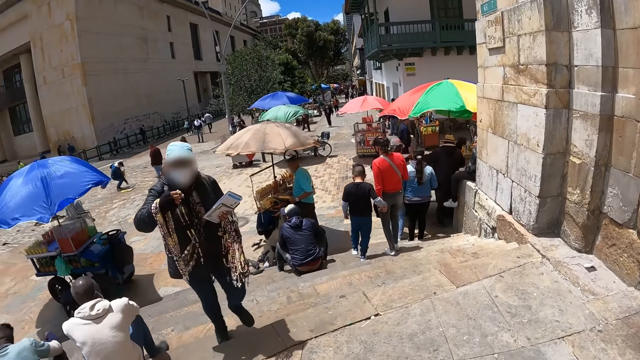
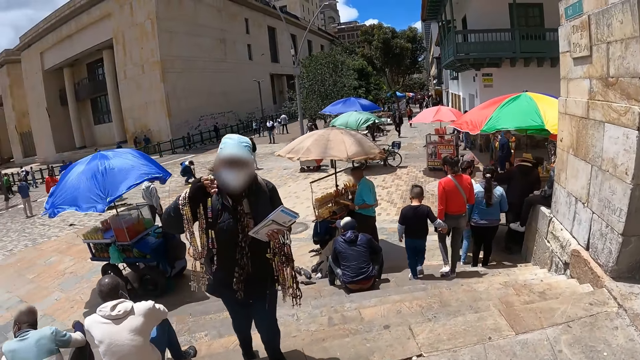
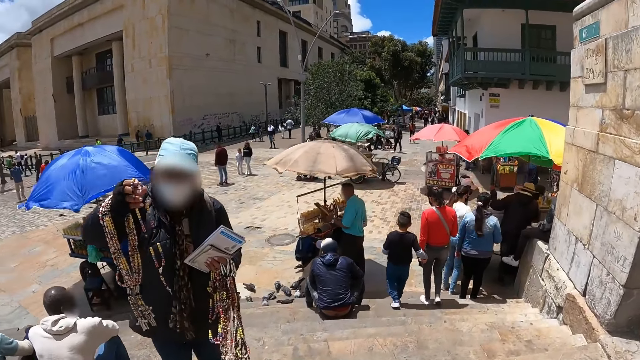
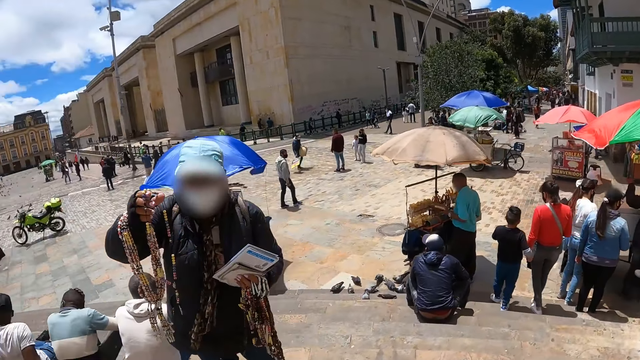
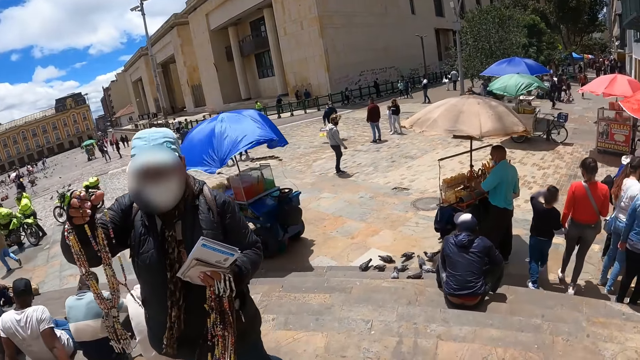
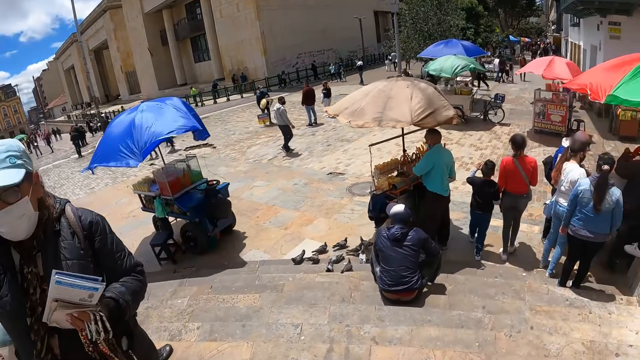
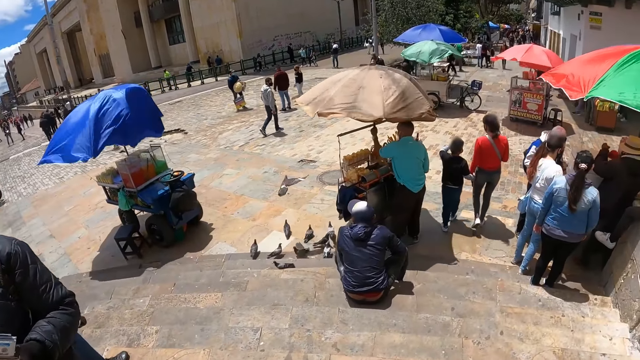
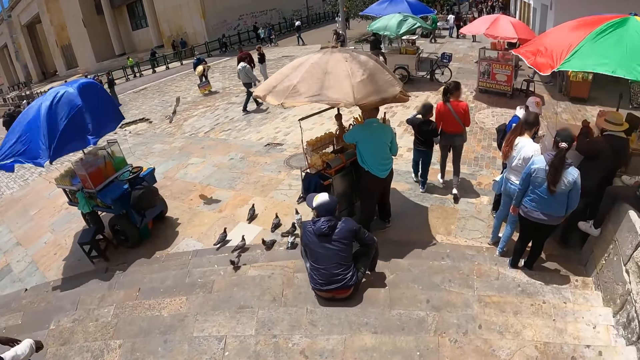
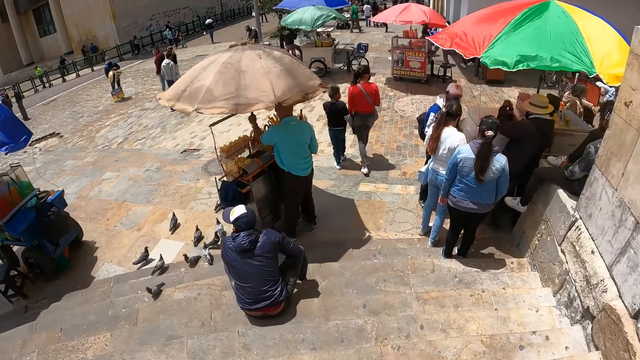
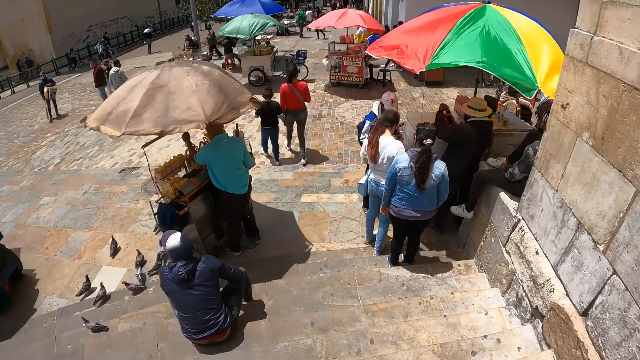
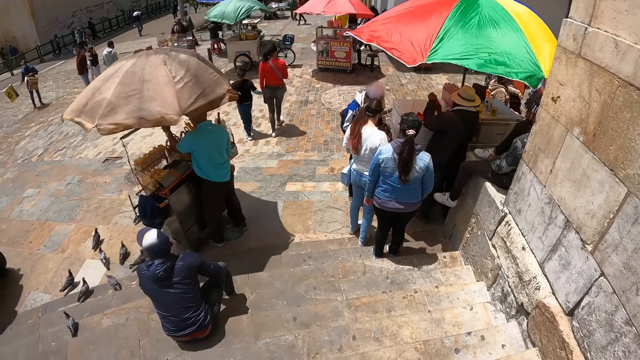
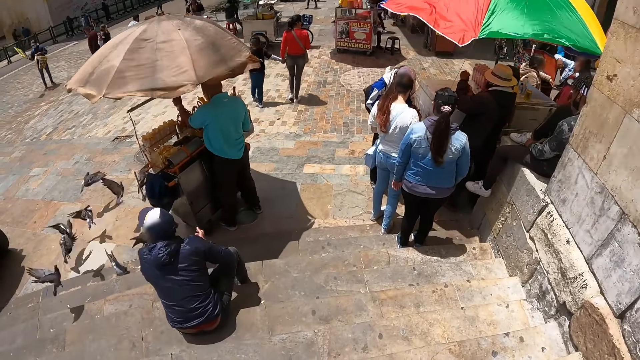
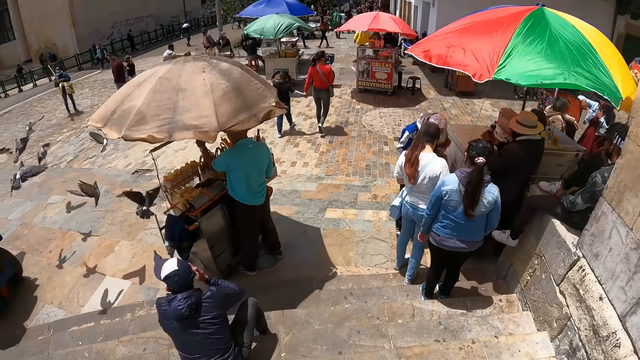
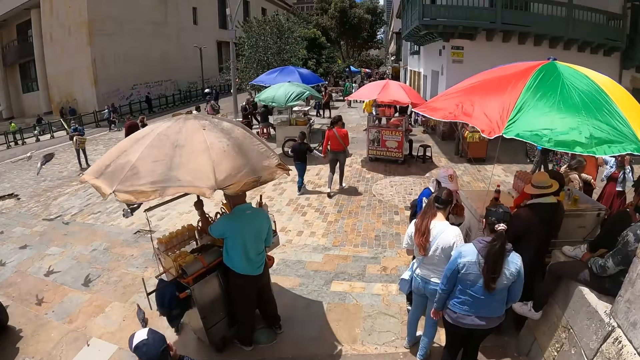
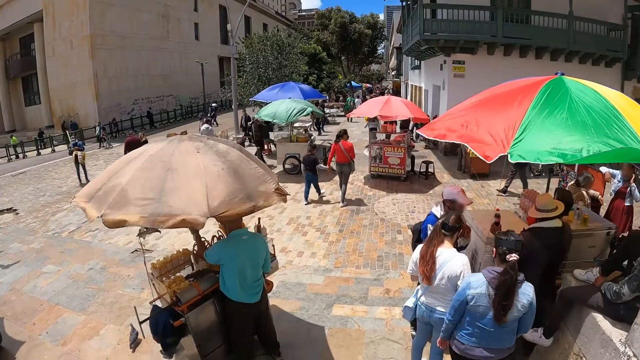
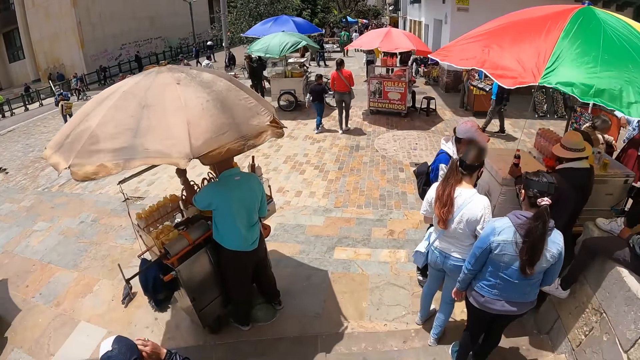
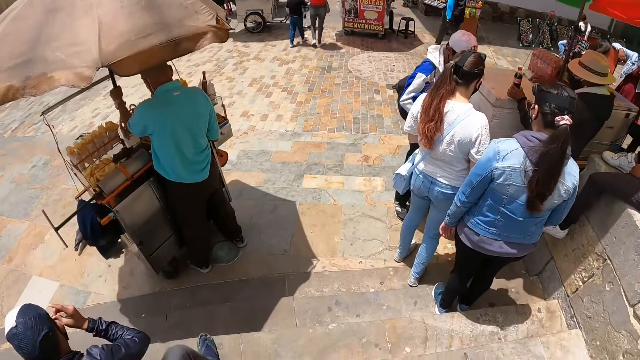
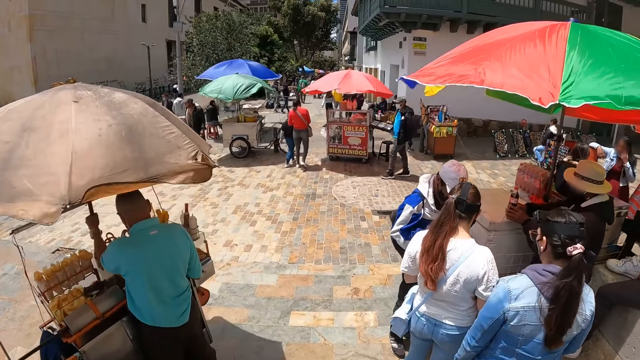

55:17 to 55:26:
The tenth person moves the hand with the necklace. Another person converses with the camera wearer. The camera wearer looks left and looks forward. An eleventh person checks something in the bag. The camera wearer walks down the stairs.

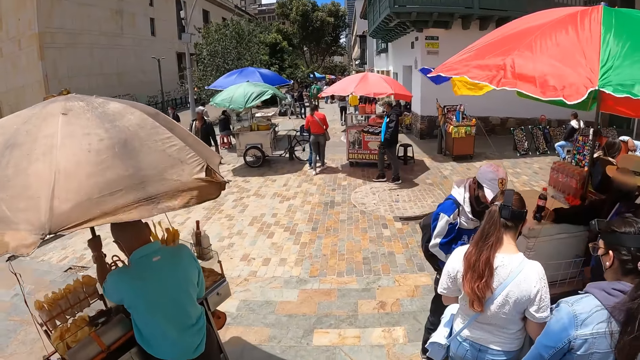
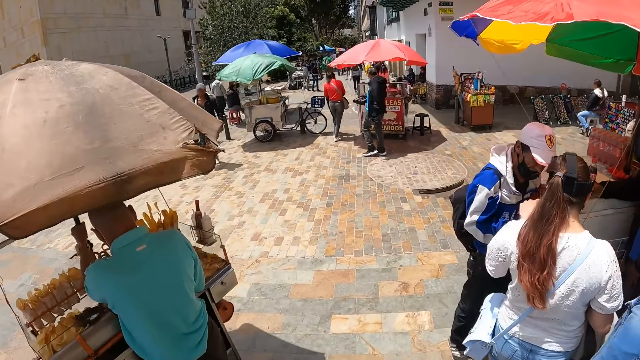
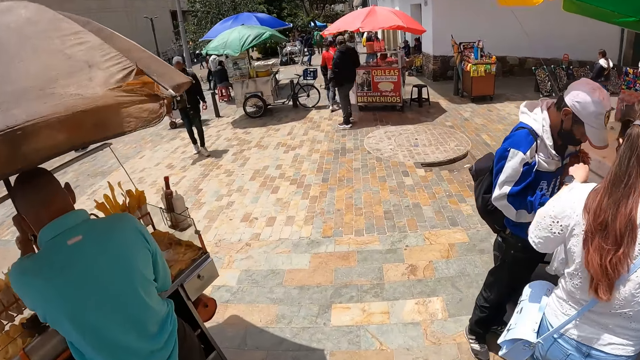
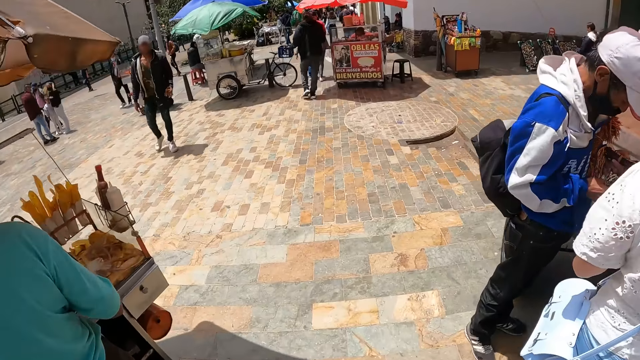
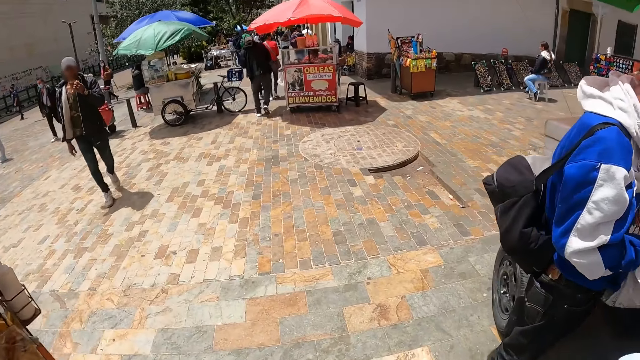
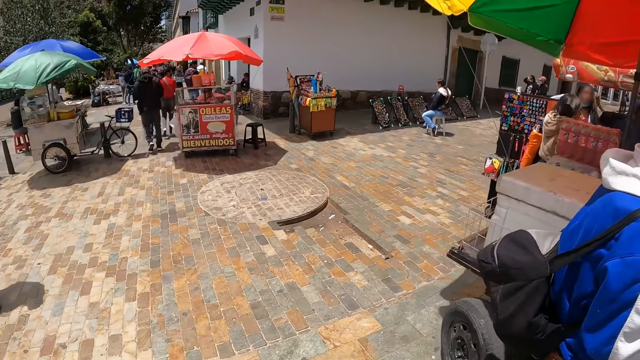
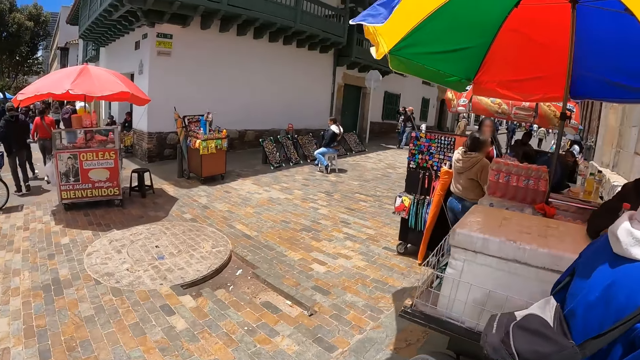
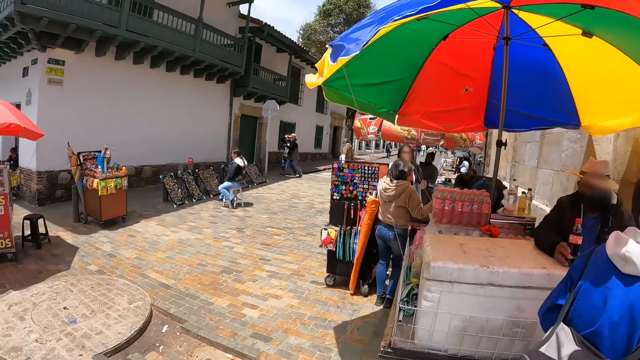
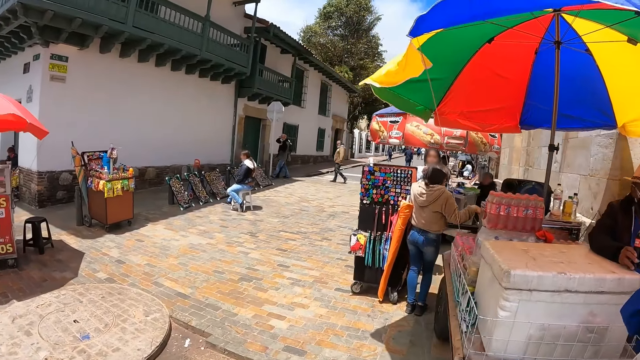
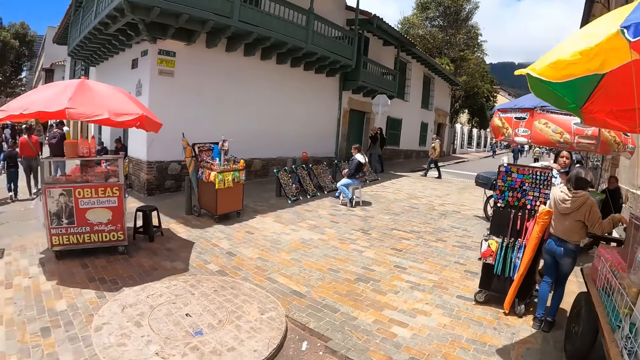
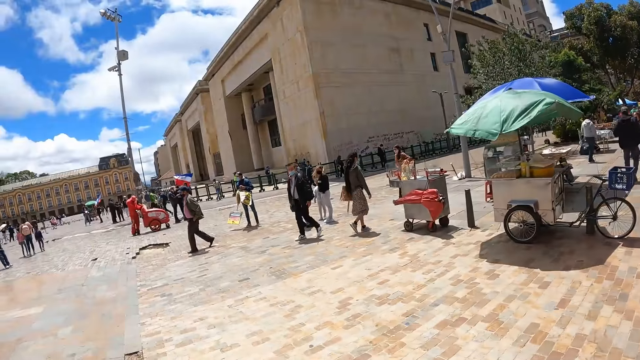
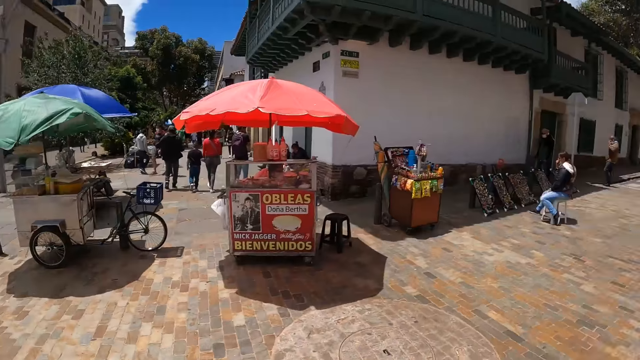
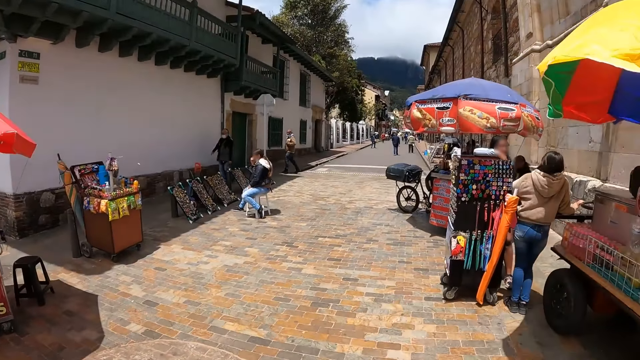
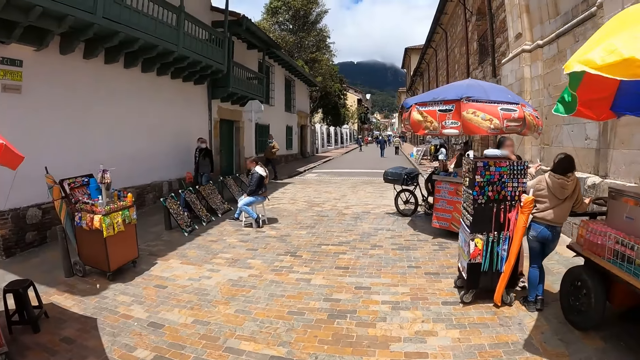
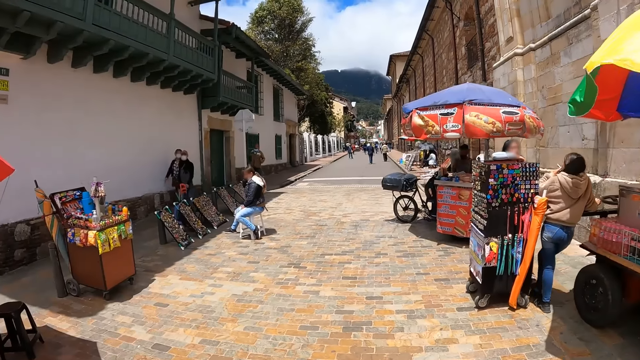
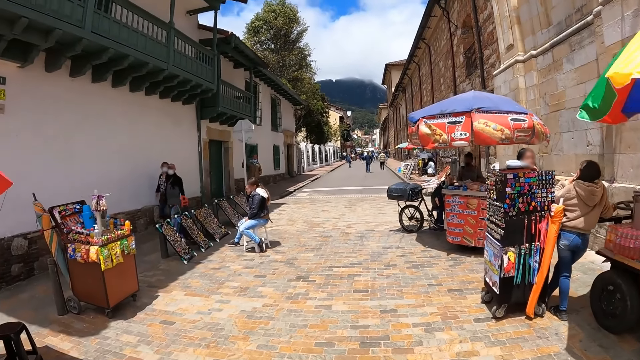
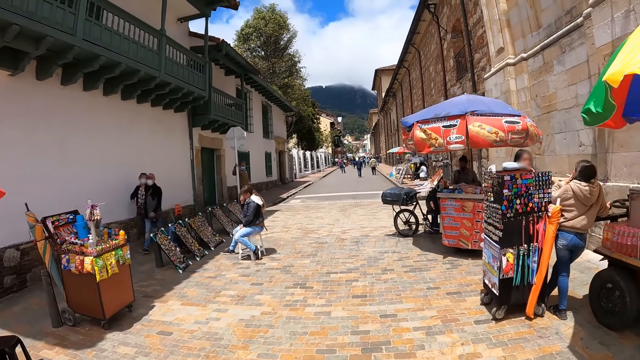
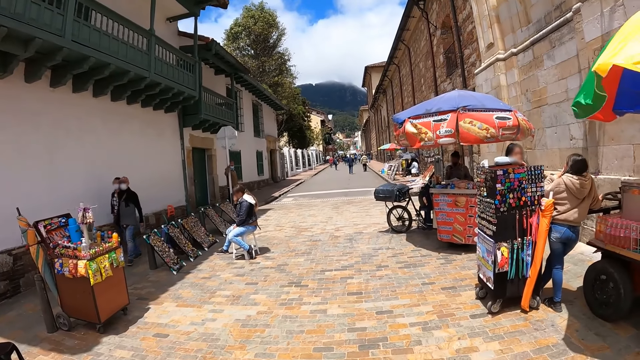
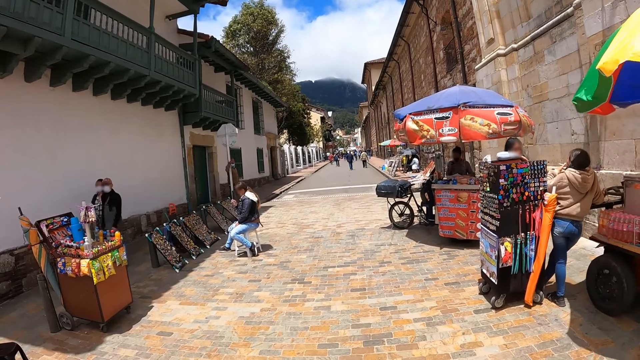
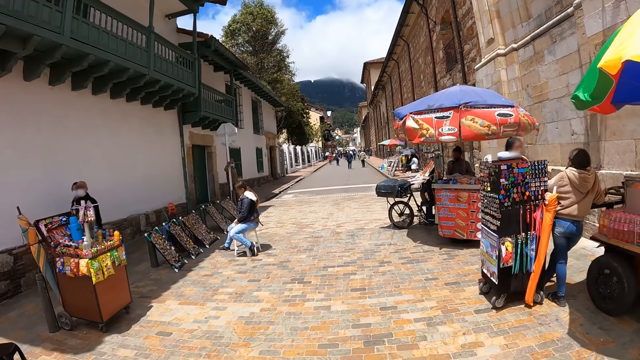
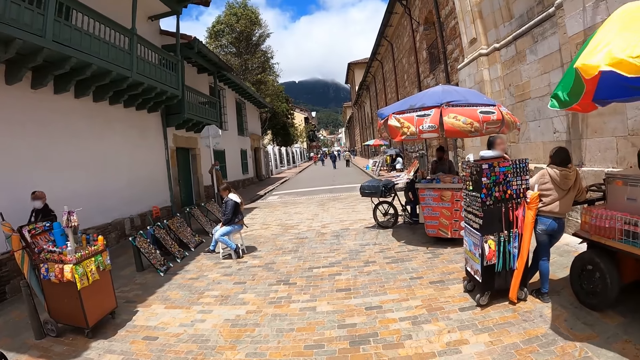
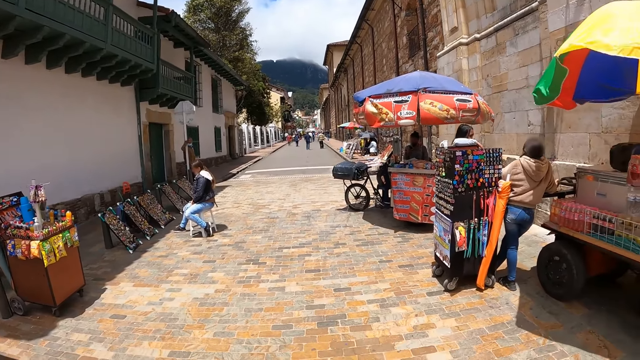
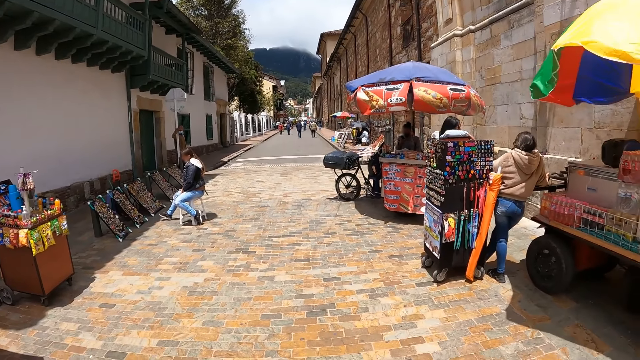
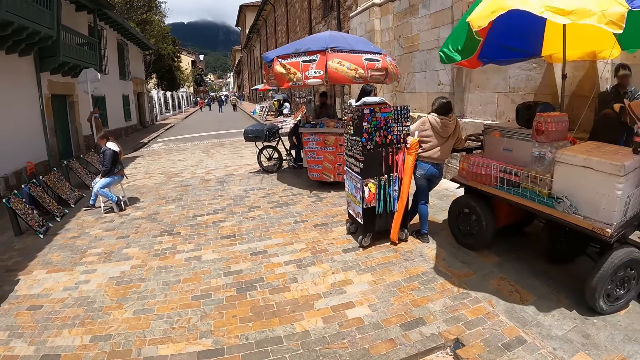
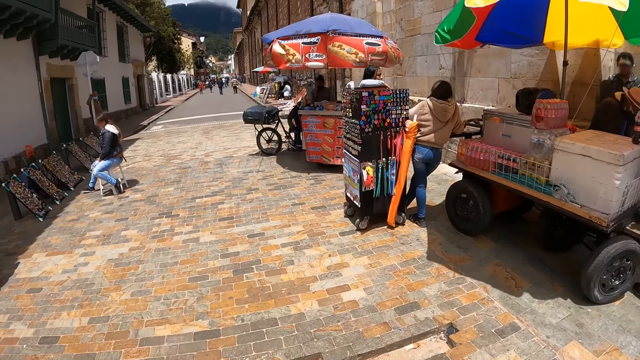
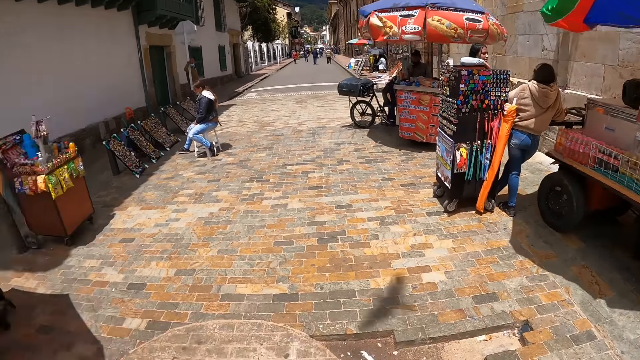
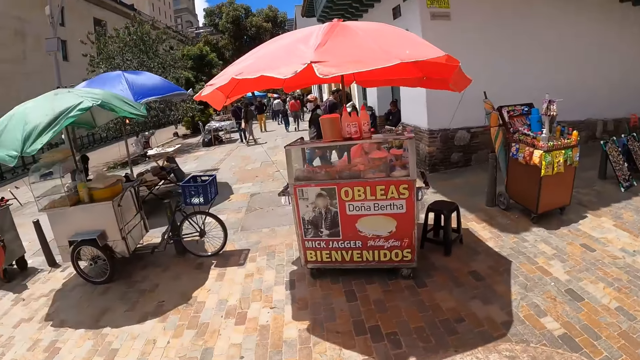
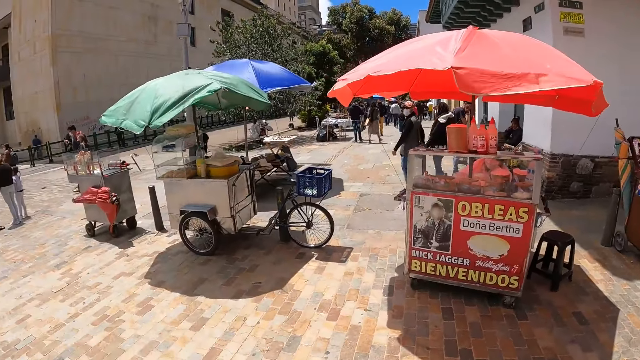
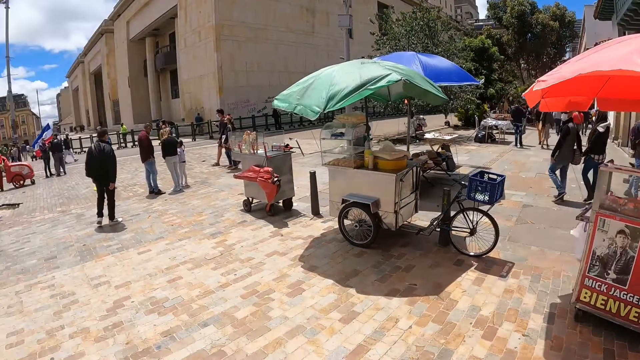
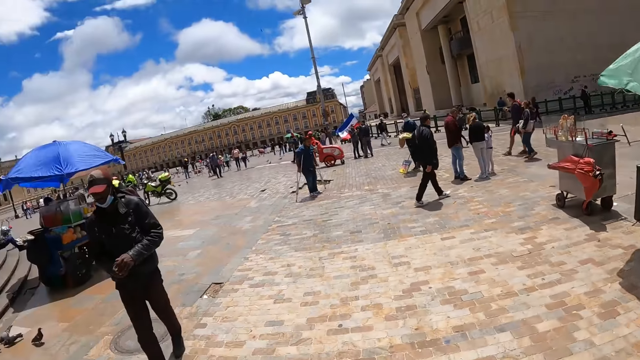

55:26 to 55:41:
A twelfth person walks with a tray on the hand. A thirteenth person moves the hand to the face. The camera wearer looks right and looks left. They stare at a fourteenth person. They turn right. The fourteenth person moves the hand on the hair. The camera wearer looks forward. The fourteenth person moves the hand from the cheek. The camera wearer turns left.
